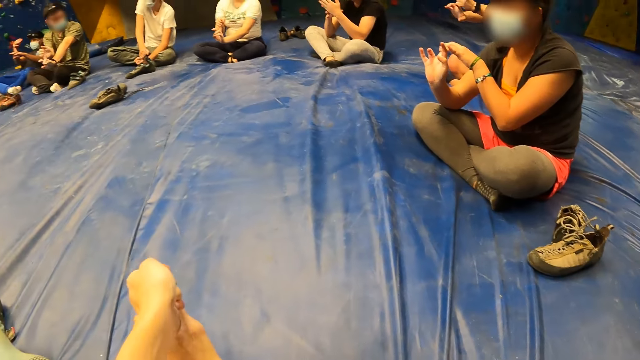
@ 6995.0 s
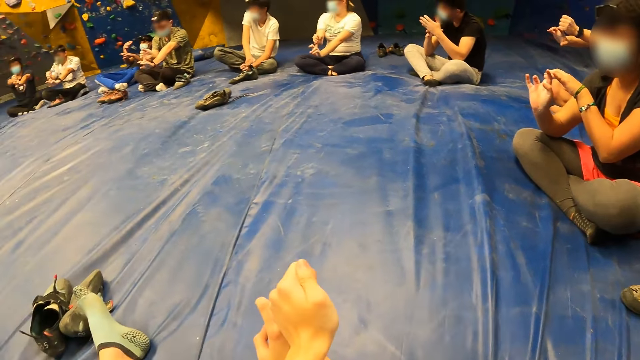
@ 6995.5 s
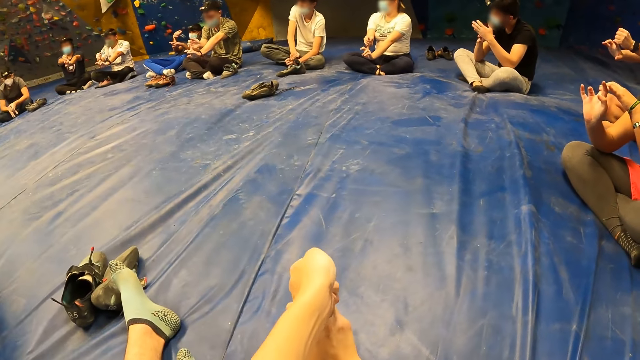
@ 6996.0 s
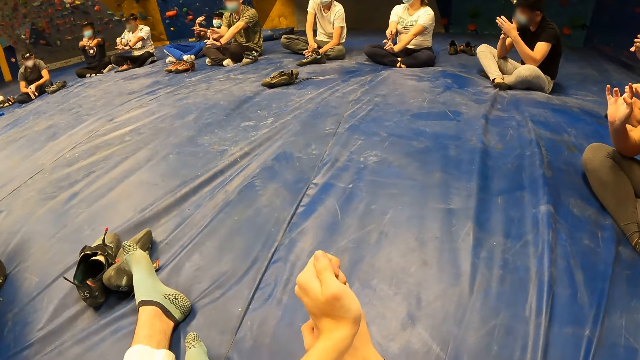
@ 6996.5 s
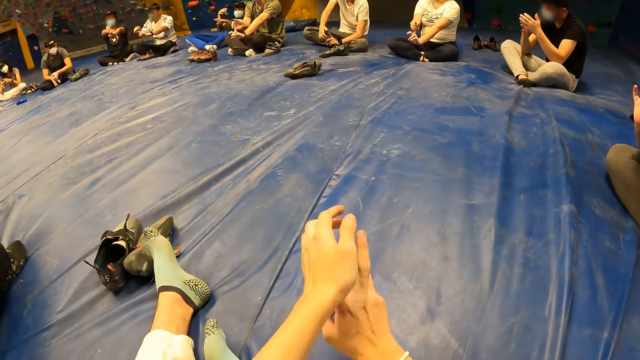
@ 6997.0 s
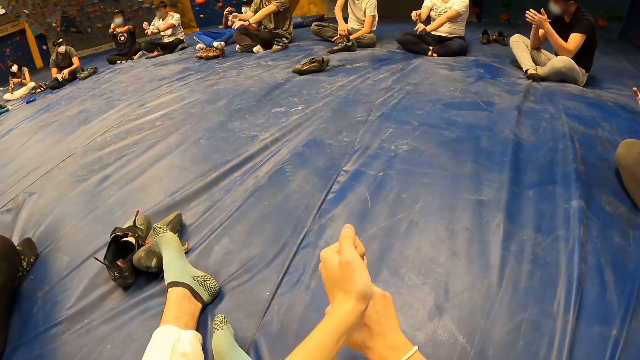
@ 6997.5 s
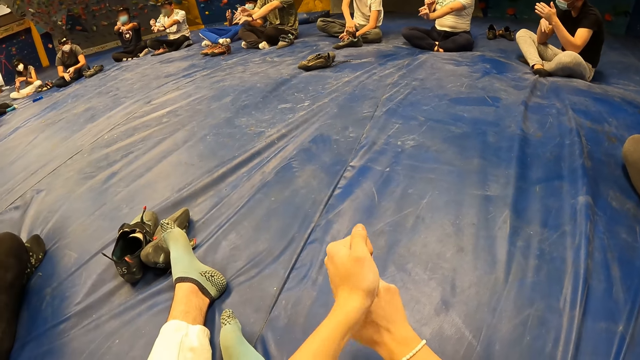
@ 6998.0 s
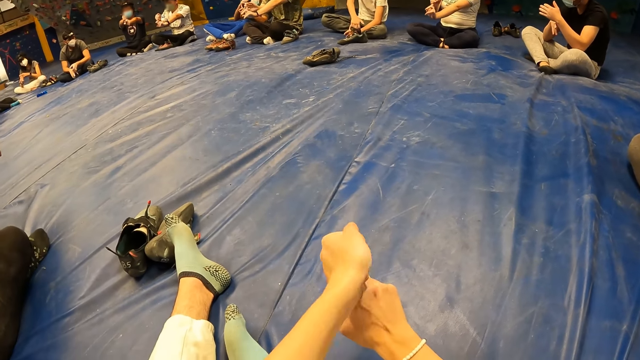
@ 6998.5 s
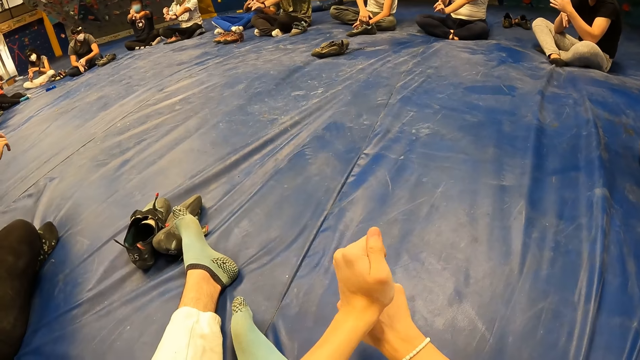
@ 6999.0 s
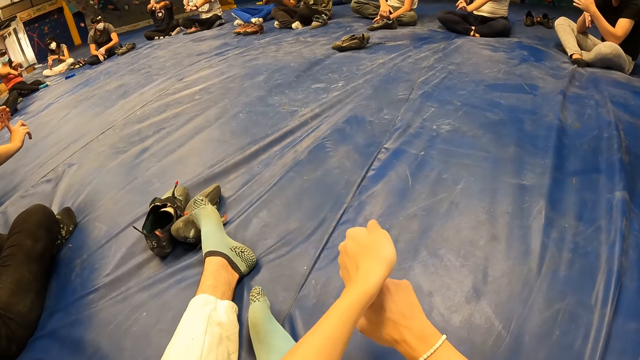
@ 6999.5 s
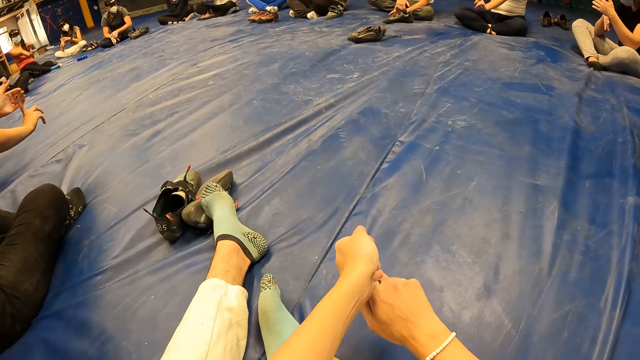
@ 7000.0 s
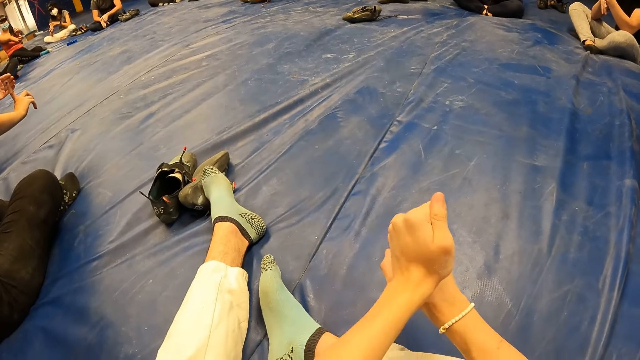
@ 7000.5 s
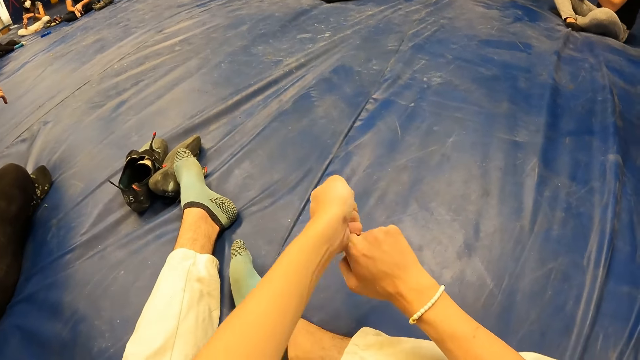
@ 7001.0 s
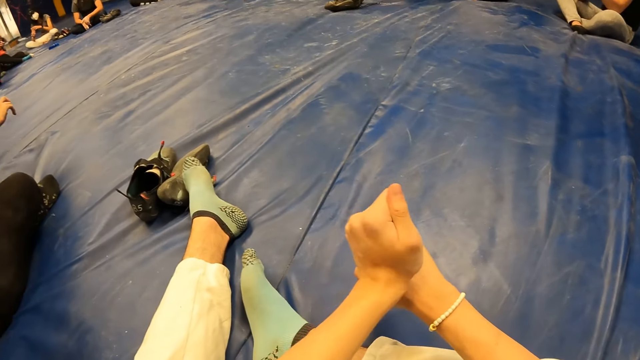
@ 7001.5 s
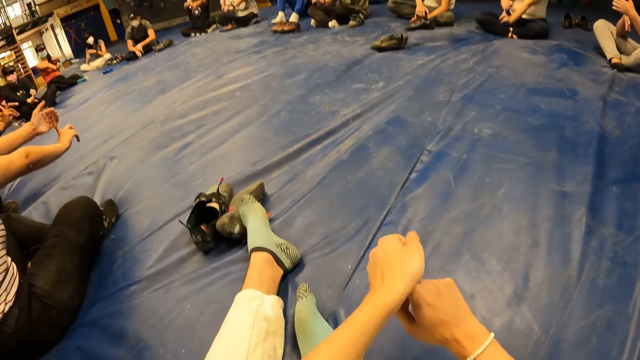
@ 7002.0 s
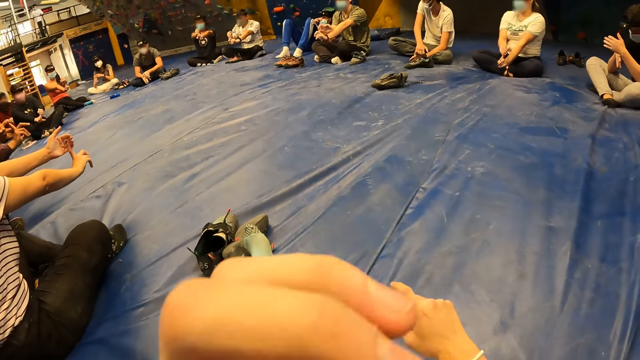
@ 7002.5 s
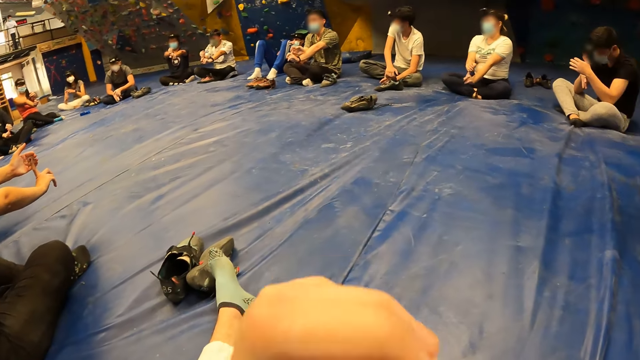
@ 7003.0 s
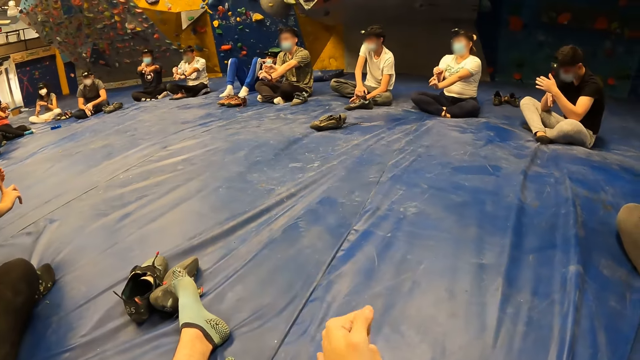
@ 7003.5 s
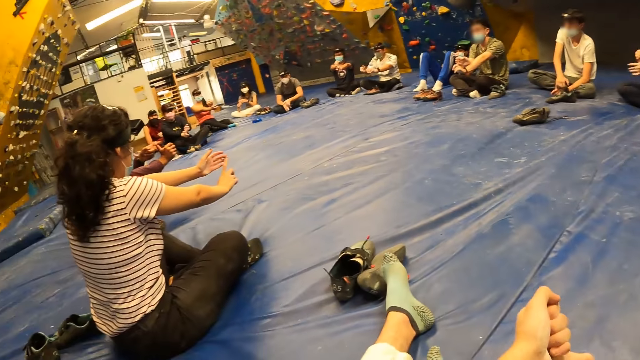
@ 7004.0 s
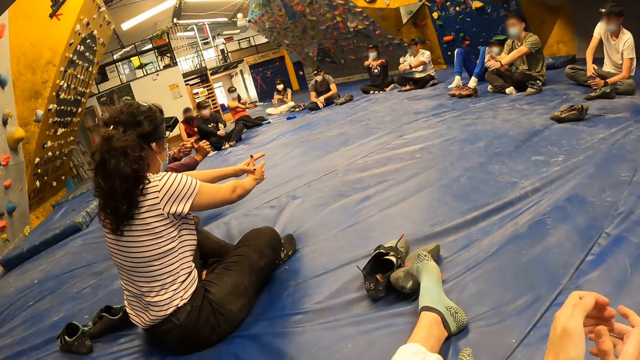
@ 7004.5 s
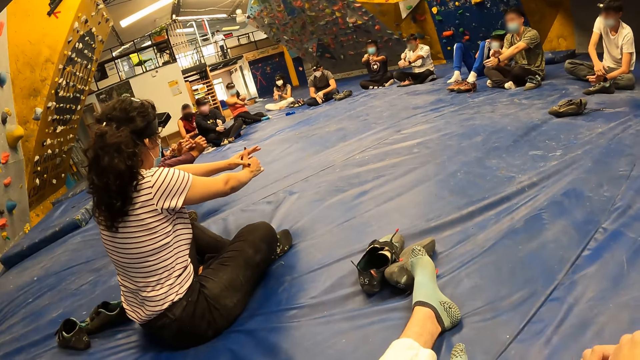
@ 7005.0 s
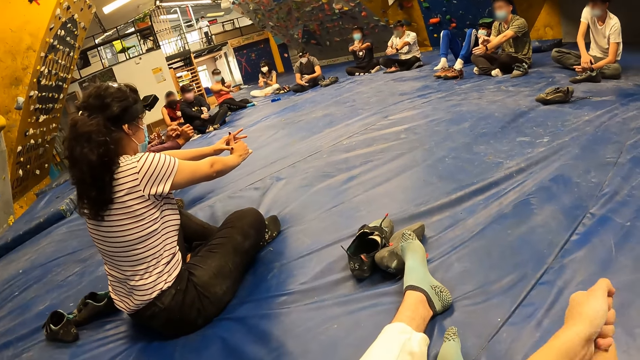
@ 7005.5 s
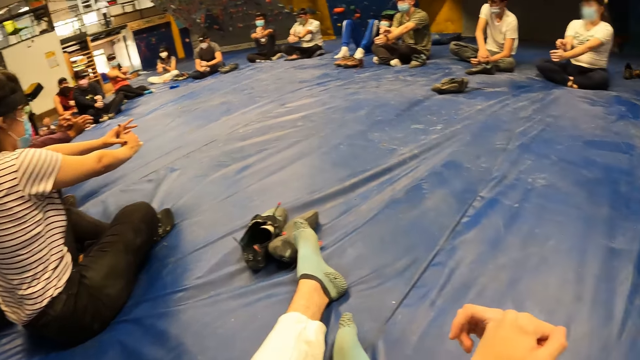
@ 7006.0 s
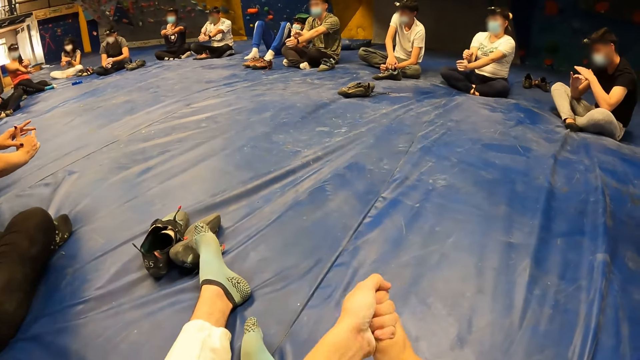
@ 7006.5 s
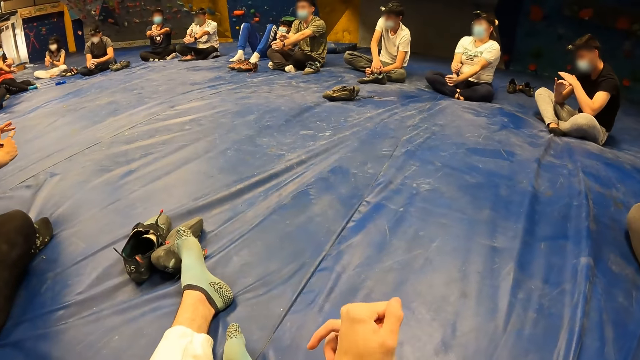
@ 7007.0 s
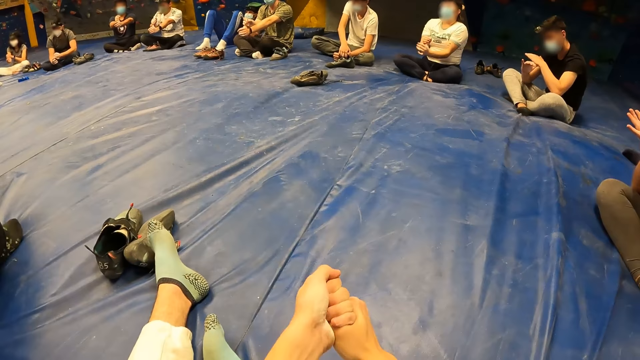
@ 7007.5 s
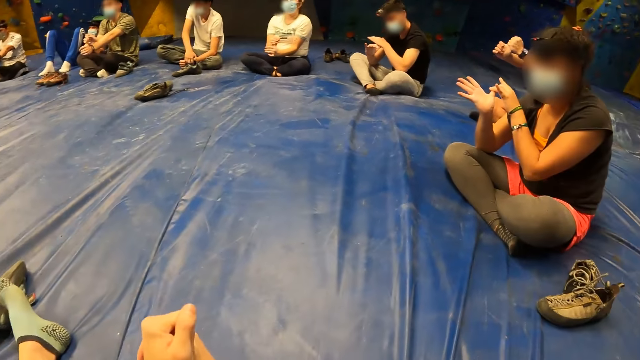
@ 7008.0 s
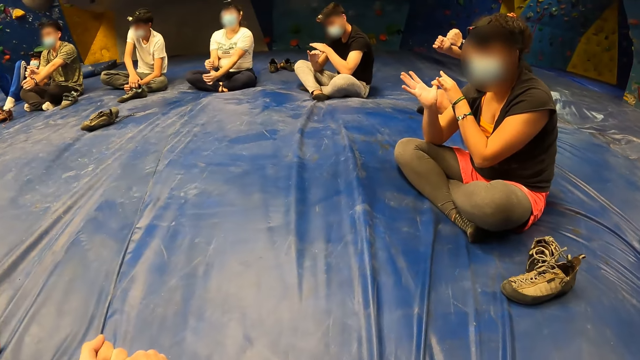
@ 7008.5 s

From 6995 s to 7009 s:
The camera wearer stretches the right hand finger. He touches his nose with his left hand. He stretches the right hand finger. He stretches both hands.

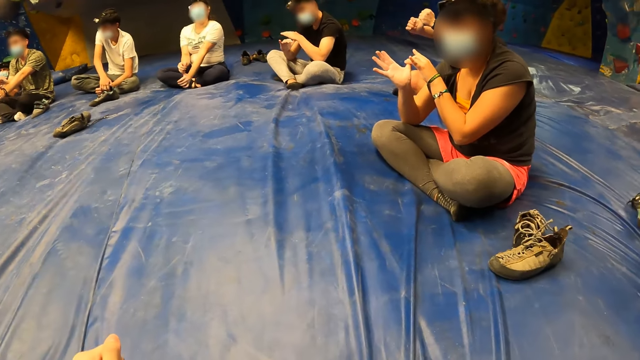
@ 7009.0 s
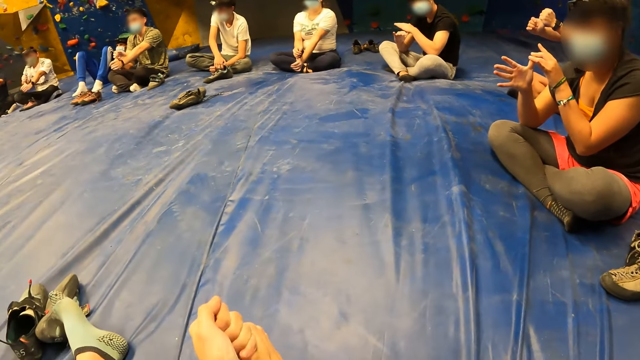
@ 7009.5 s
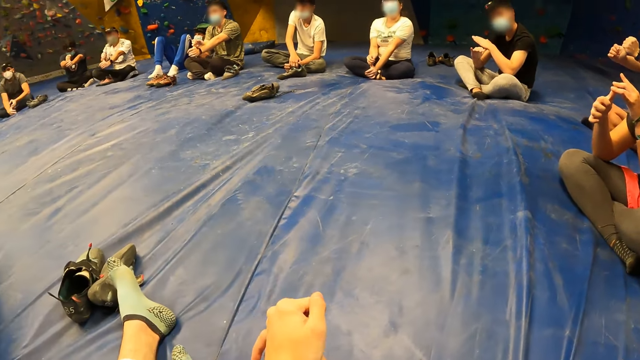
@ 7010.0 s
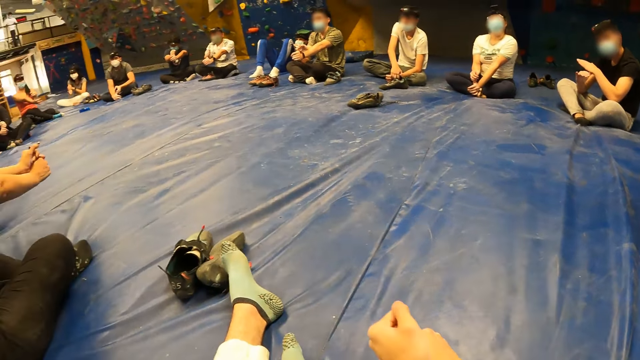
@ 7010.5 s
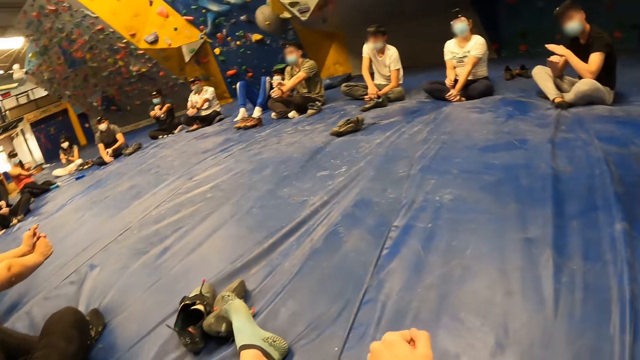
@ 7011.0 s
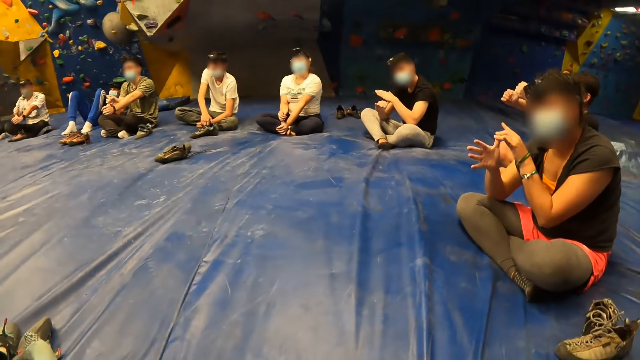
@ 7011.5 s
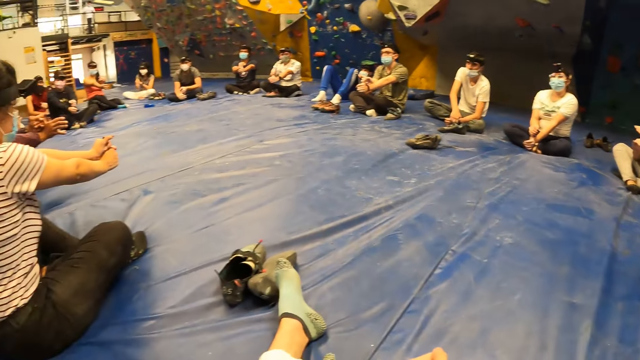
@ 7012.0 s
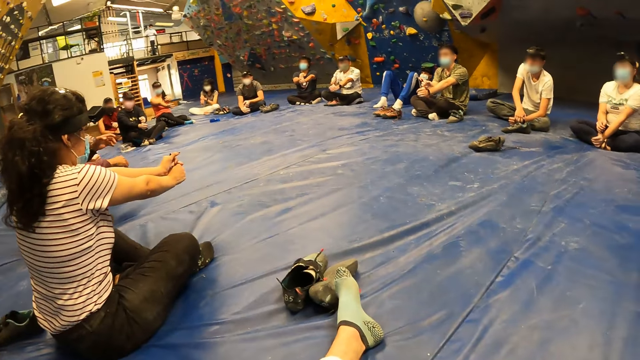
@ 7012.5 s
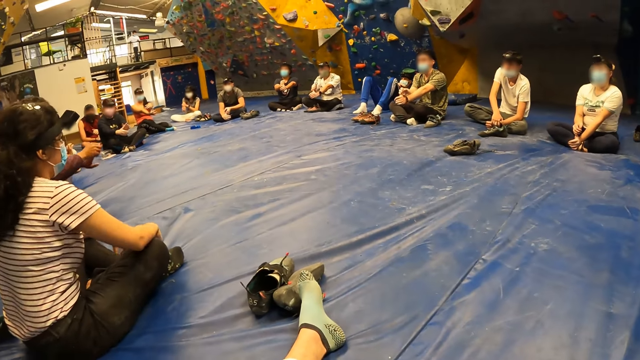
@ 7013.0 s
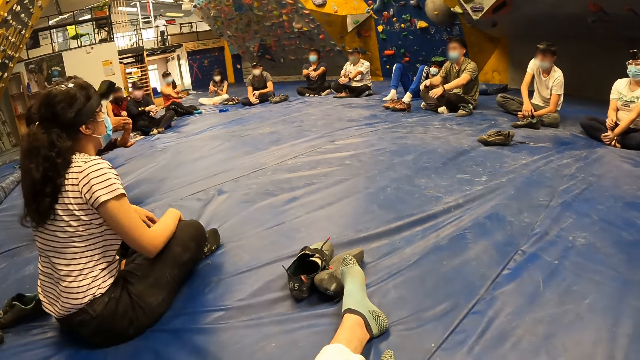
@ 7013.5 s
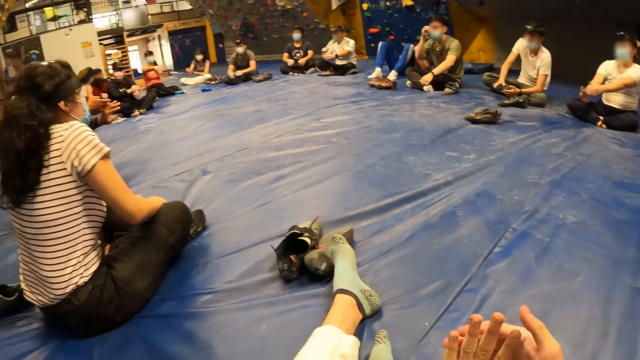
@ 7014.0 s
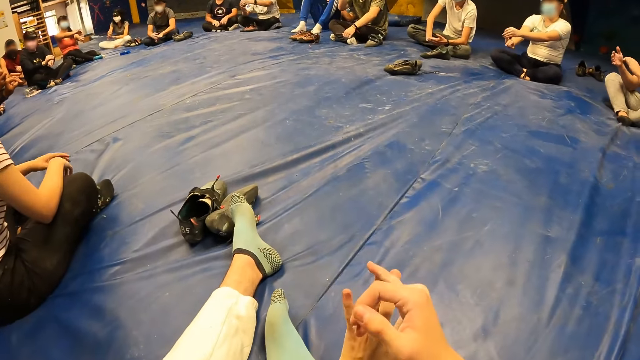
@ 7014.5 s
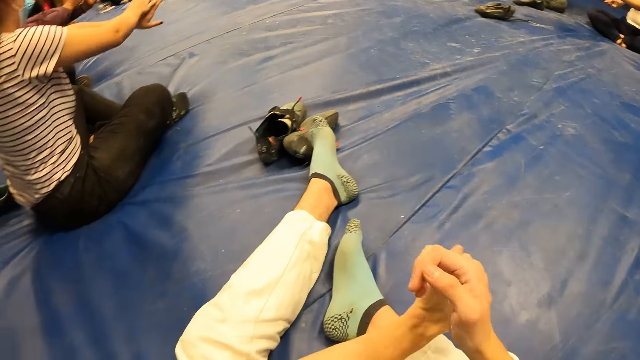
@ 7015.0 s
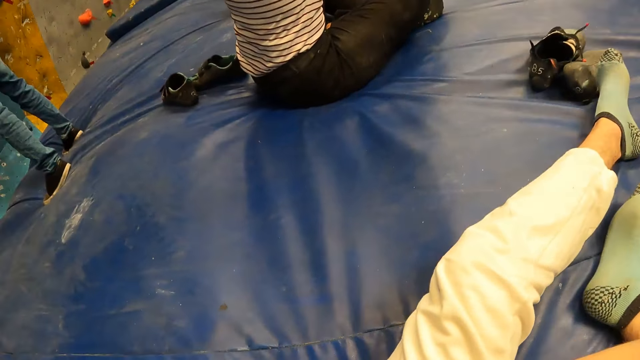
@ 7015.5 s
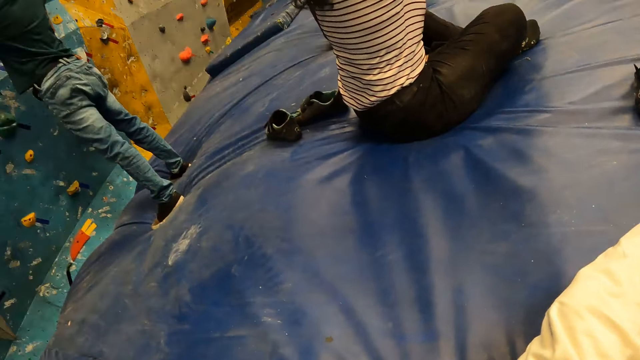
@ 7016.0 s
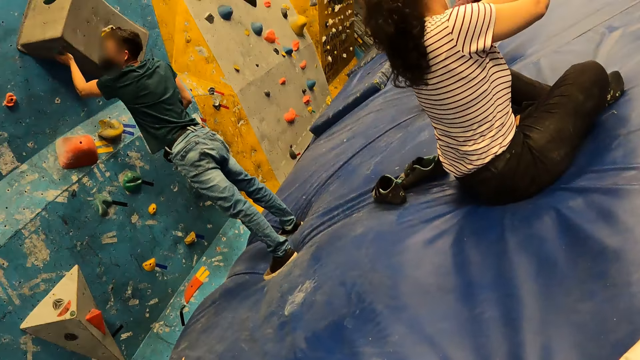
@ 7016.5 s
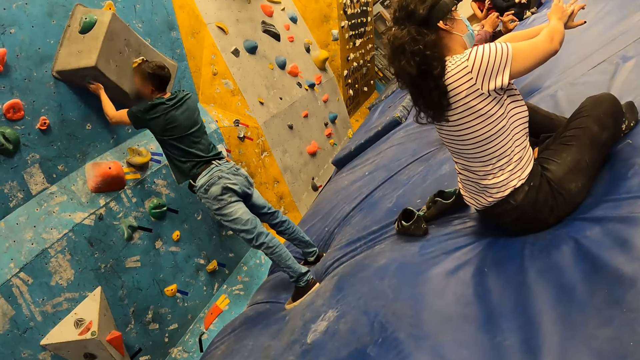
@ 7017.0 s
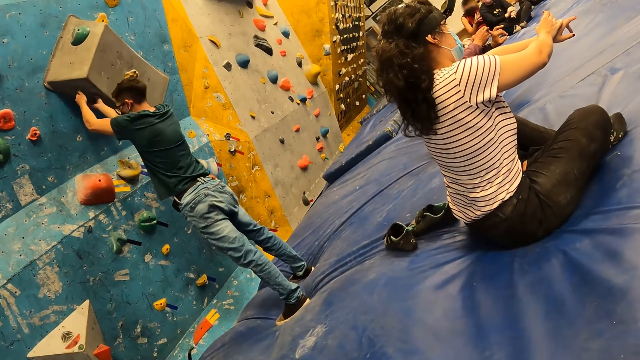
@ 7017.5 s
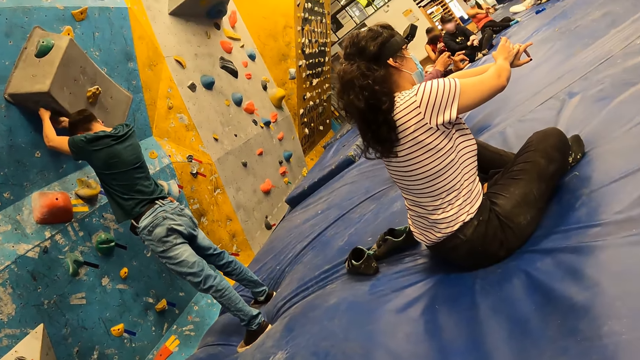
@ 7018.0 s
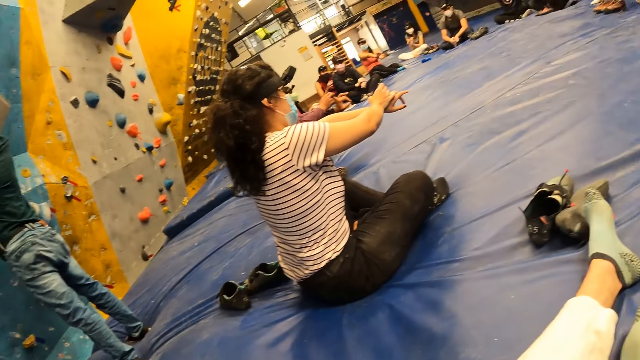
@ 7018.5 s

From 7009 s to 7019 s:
The camera wearer looks around. The woman drops both hands on her lap. She drops both hands on her lap again. A man holds the rock with both hands.
